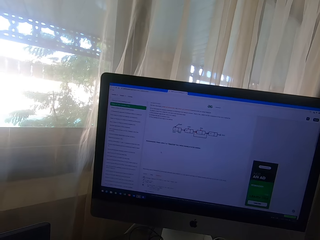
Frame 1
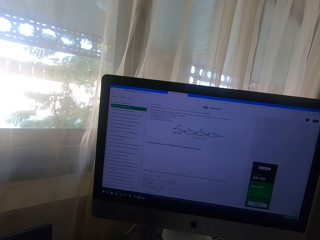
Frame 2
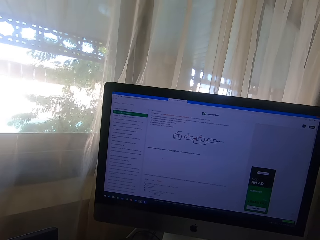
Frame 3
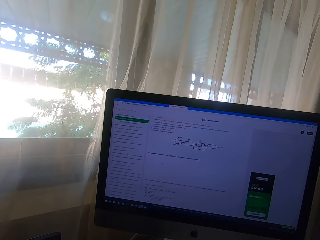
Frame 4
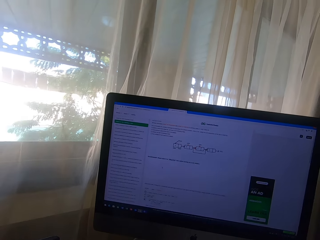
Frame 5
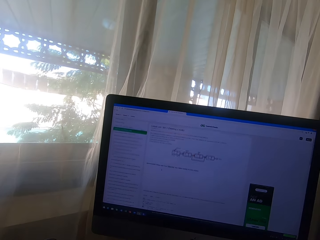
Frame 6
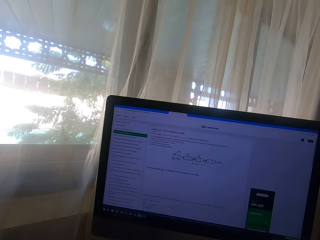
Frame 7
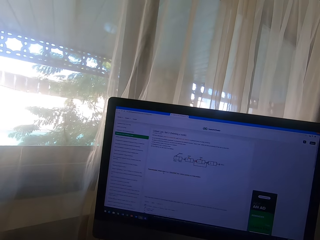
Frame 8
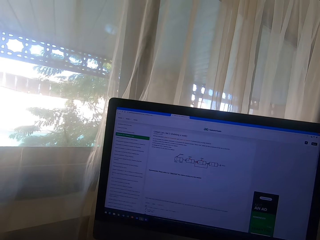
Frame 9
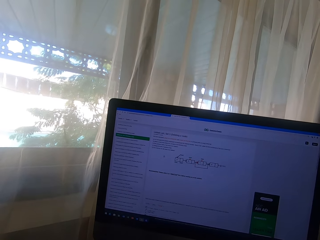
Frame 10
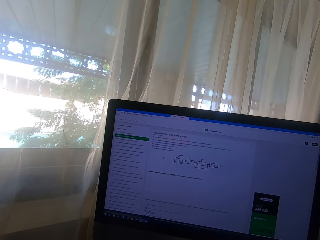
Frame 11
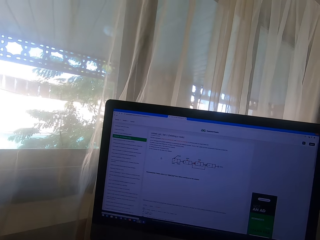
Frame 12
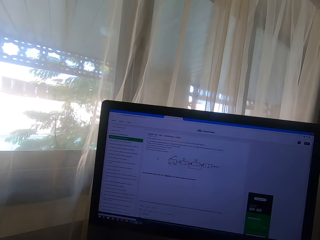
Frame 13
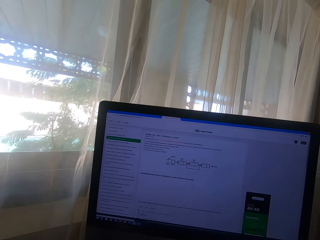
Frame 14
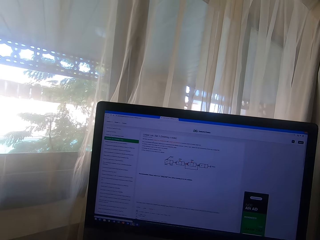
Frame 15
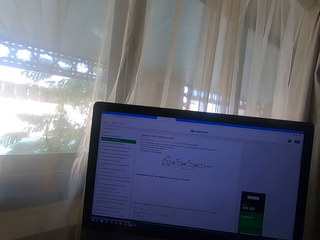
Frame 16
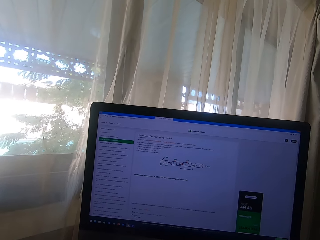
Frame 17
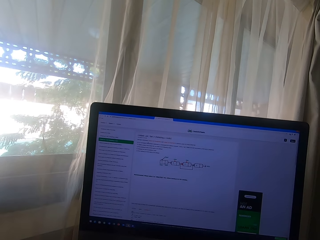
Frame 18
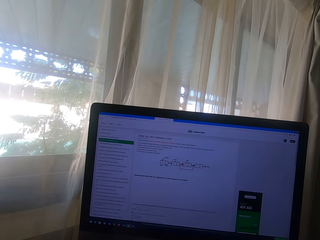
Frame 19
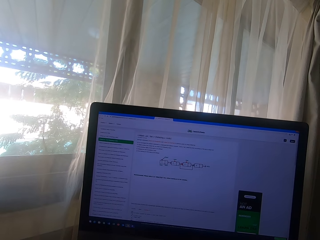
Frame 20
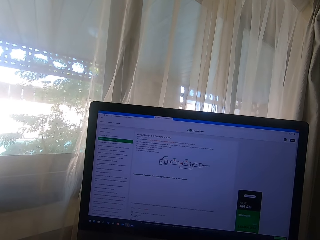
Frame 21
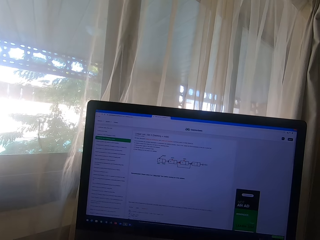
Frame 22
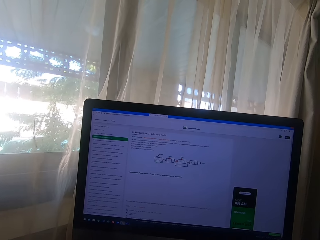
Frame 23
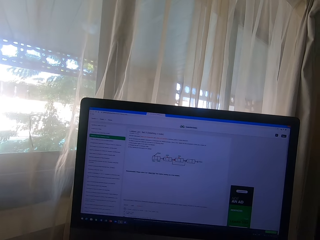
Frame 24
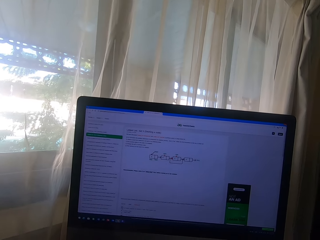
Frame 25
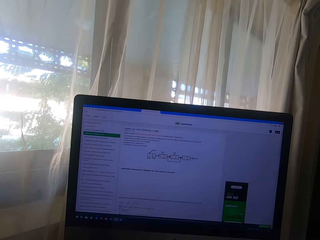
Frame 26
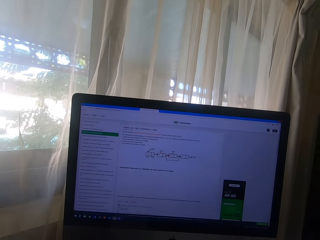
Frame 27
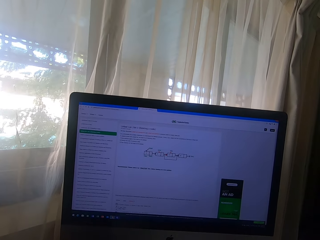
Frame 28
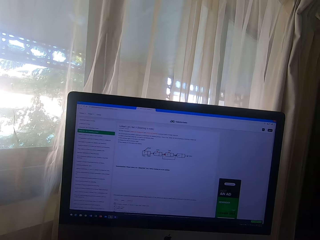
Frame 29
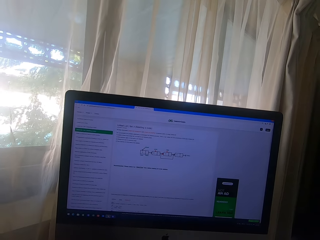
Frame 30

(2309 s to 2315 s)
The camera wearer scrolls the mouse.

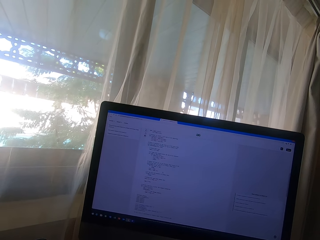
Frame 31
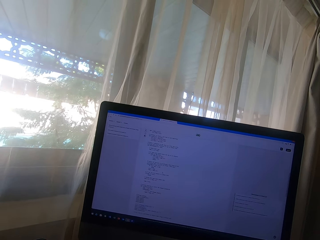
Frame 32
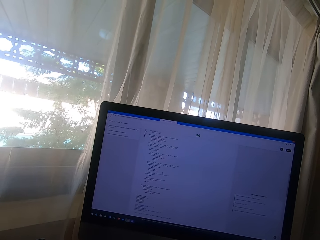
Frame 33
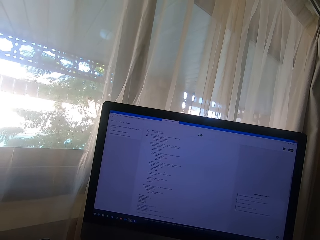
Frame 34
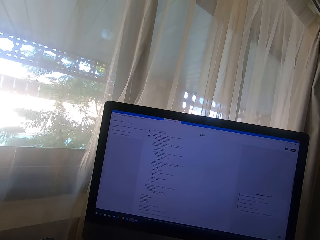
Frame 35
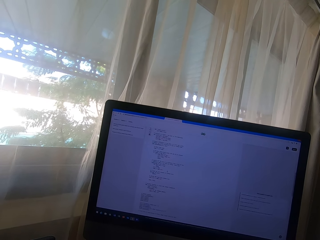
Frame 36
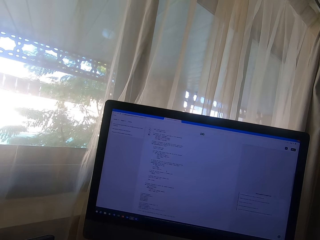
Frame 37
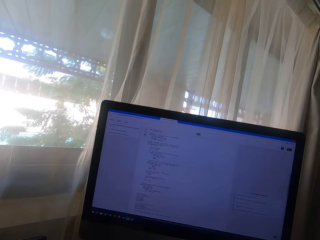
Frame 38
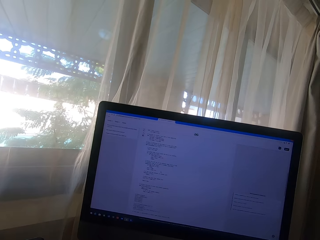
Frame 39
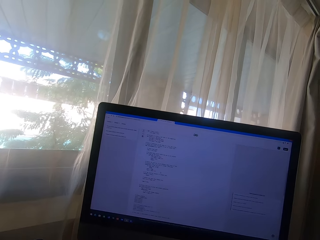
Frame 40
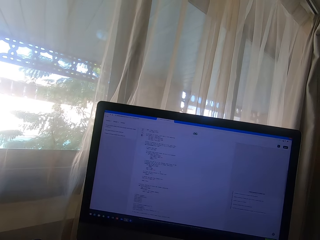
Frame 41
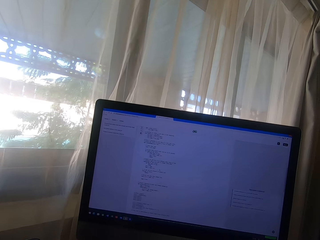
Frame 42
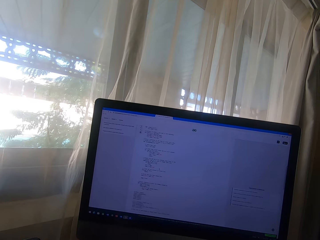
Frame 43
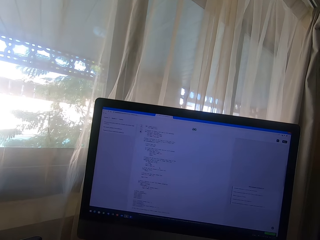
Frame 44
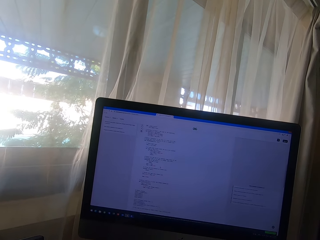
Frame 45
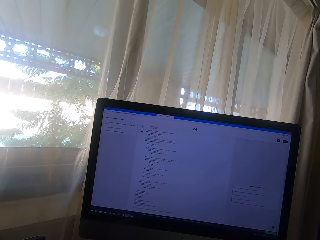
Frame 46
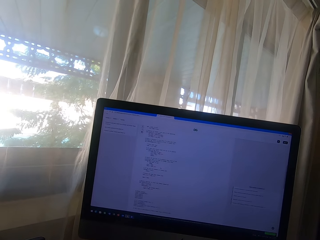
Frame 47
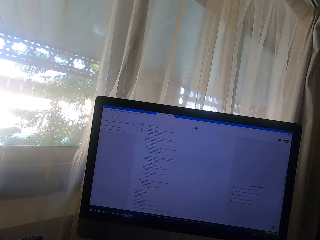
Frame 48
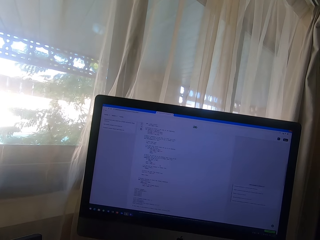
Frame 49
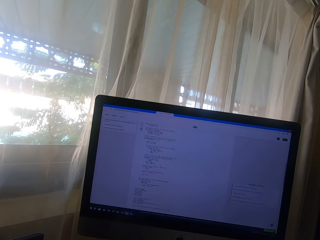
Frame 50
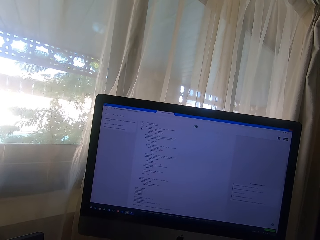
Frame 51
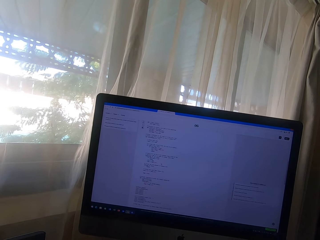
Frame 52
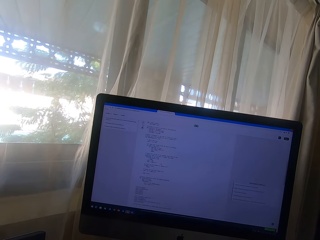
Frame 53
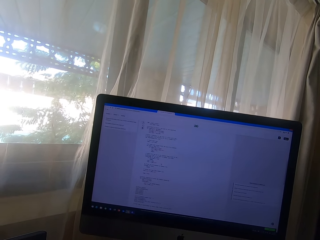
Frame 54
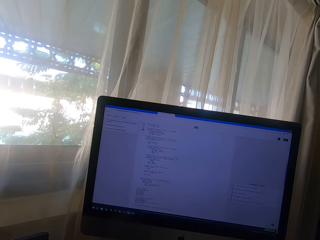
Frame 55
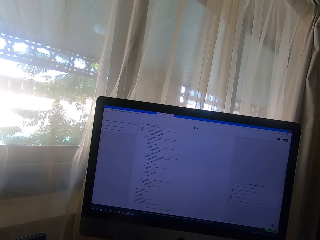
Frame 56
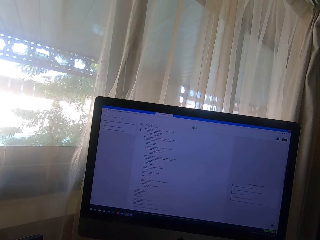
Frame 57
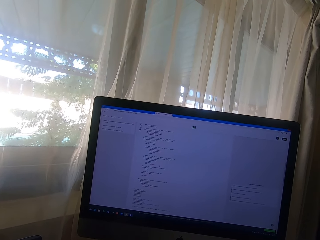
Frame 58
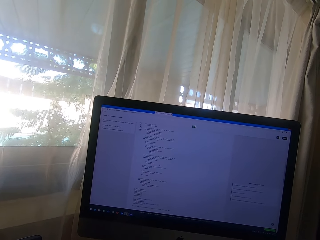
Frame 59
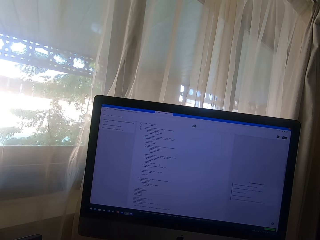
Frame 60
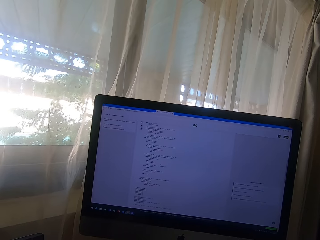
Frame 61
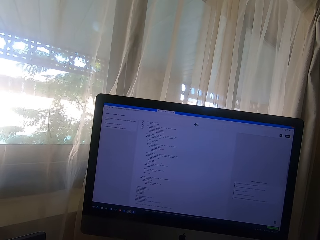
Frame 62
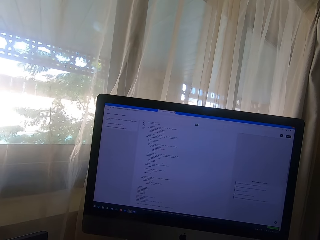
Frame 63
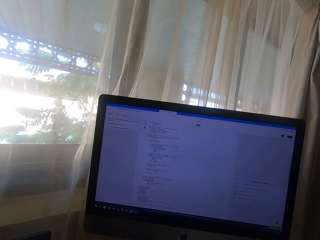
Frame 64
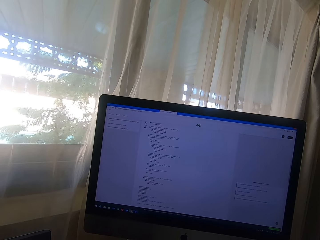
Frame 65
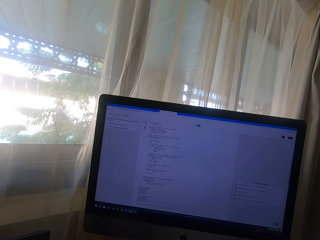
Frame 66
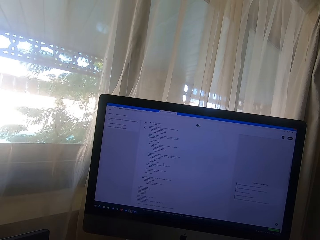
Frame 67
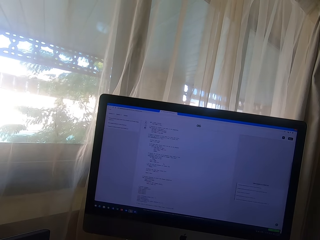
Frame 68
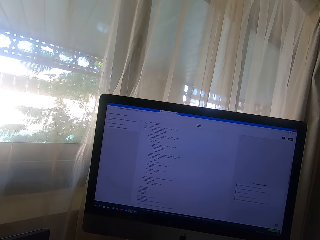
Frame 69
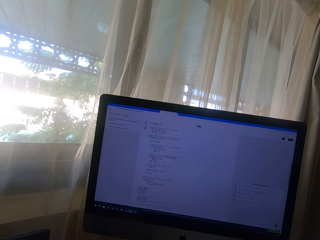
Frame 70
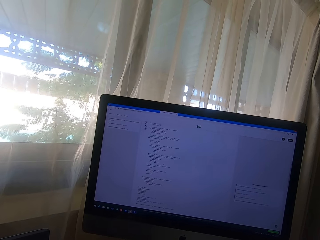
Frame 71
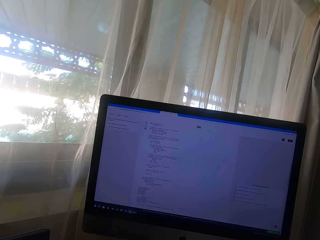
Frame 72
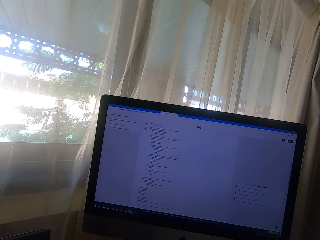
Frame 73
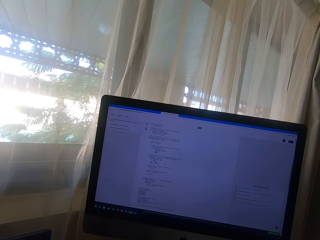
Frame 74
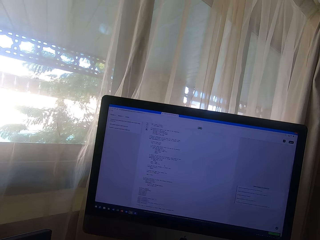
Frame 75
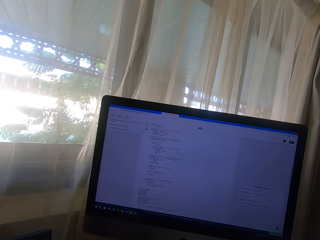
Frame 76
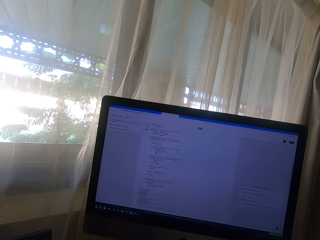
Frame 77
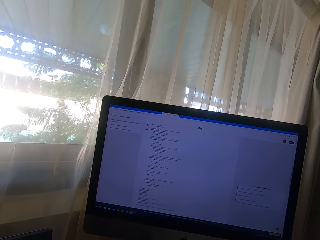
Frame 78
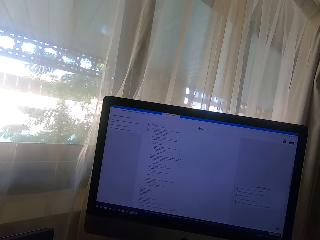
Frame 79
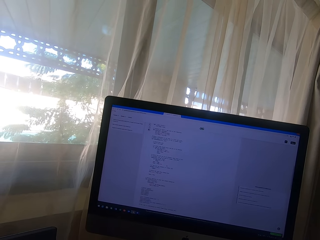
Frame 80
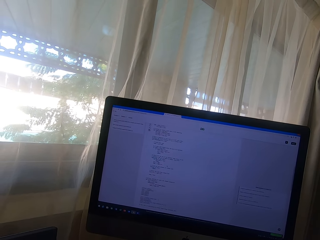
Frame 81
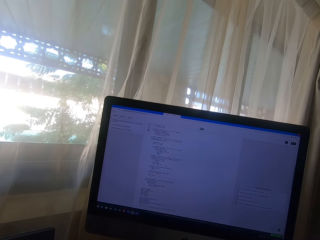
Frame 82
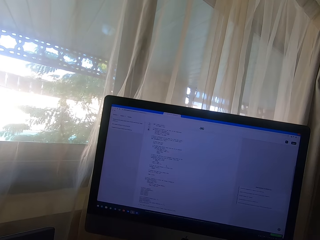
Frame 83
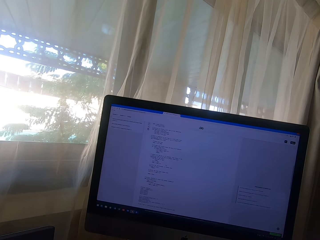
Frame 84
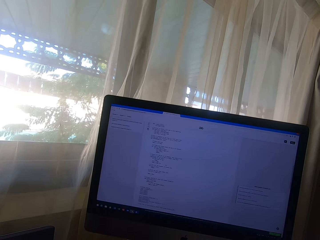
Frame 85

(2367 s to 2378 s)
The camera wearer clears his throat. He reads on the monitor.

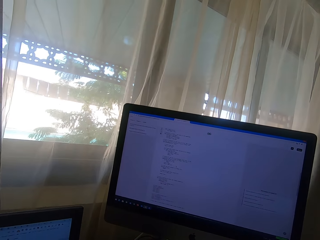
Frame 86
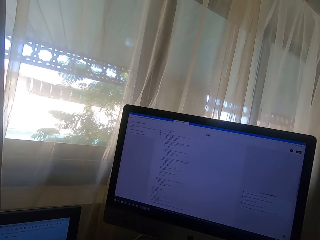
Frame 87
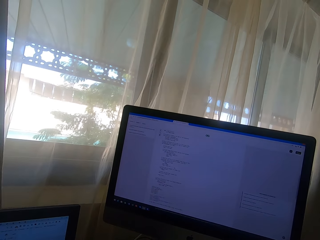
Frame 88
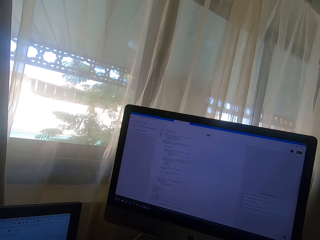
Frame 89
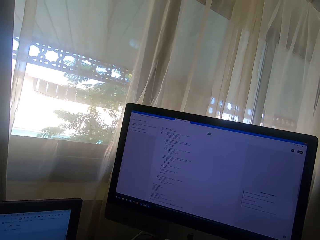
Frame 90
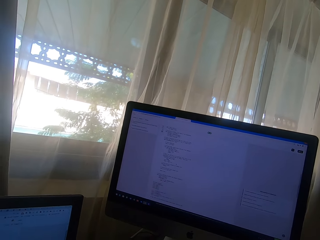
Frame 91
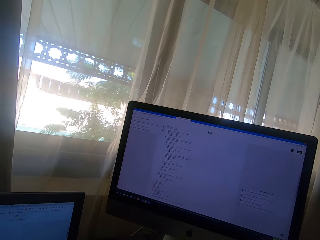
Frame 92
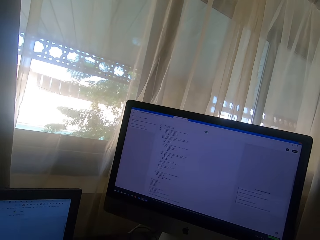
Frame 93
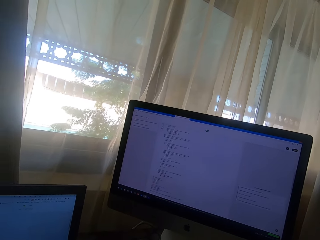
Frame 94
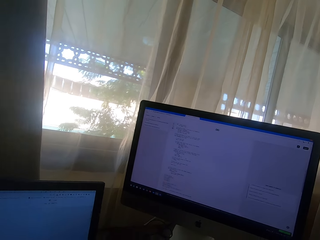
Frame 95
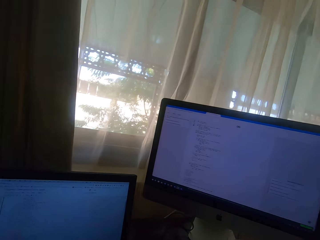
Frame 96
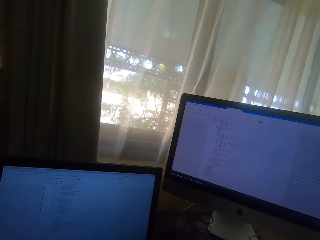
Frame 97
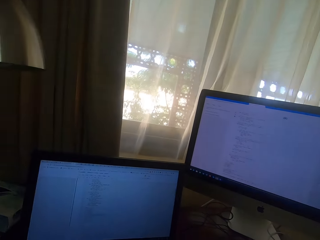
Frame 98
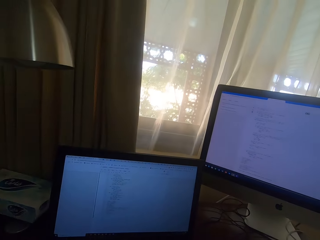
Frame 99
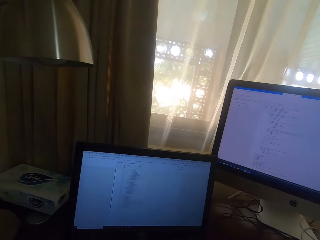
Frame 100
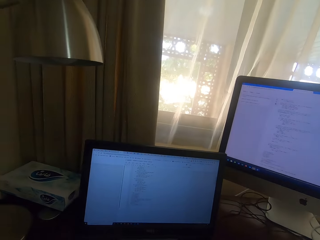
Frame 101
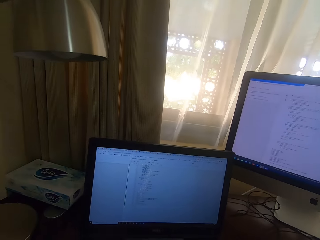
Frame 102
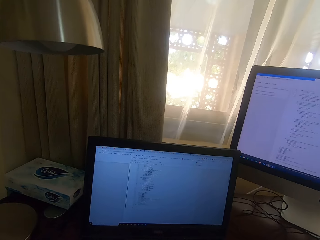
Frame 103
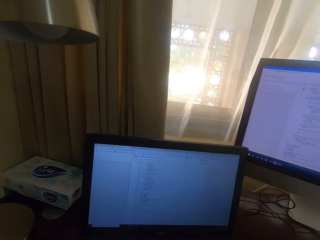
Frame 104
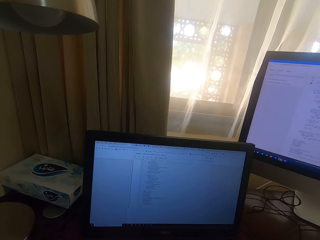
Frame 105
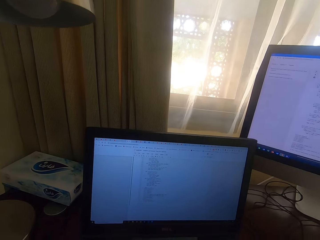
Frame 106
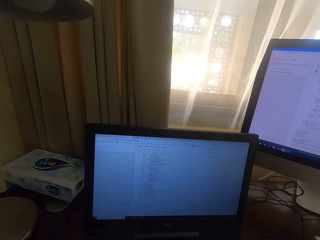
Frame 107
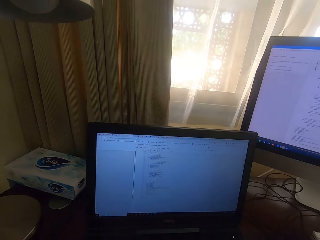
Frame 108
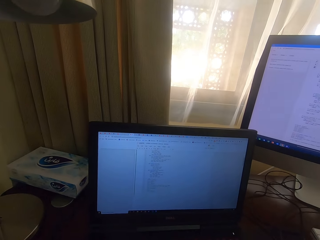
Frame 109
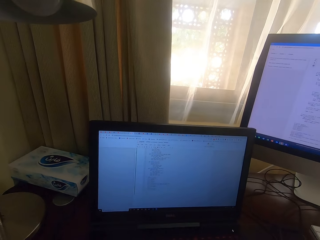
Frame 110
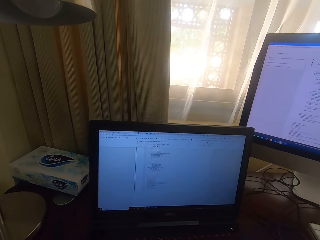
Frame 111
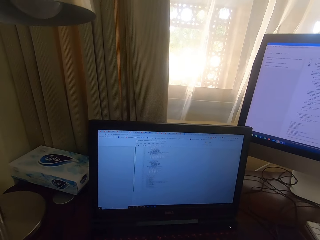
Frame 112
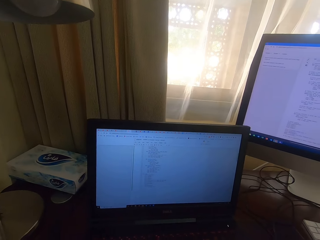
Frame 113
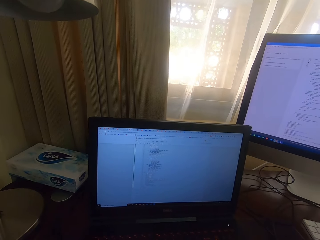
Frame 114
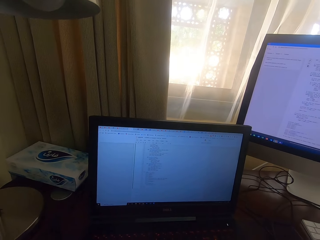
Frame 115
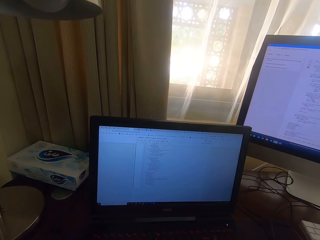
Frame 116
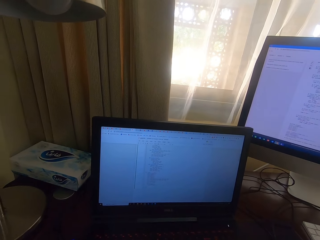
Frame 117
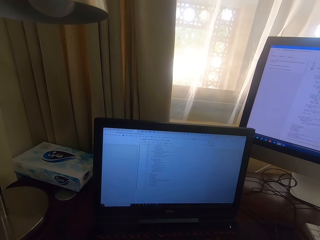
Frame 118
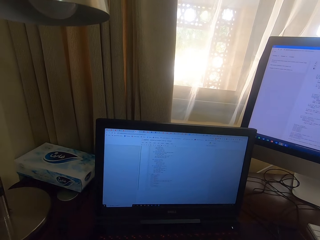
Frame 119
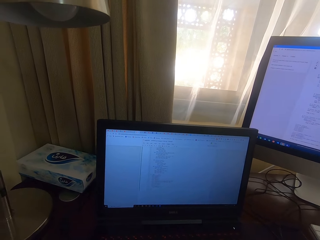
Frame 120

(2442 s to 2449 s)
The camera wearer looks at the laptop.
